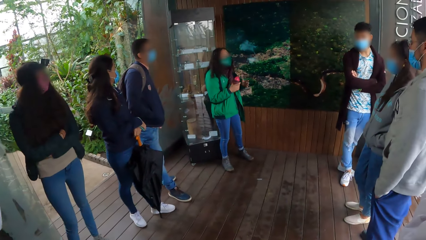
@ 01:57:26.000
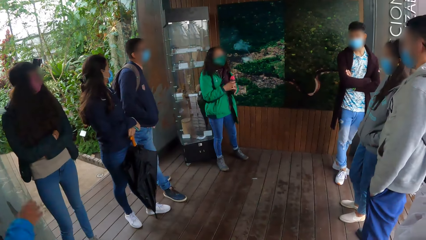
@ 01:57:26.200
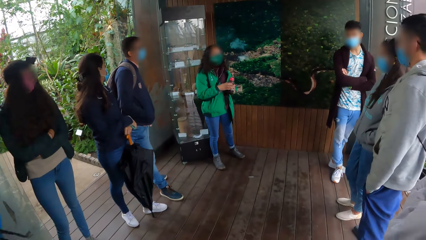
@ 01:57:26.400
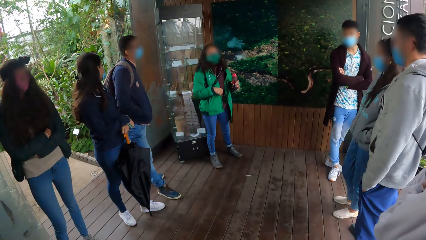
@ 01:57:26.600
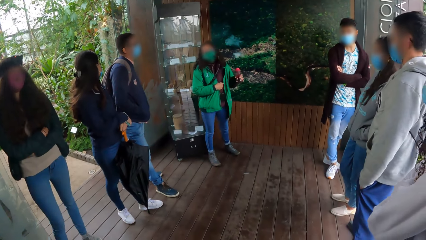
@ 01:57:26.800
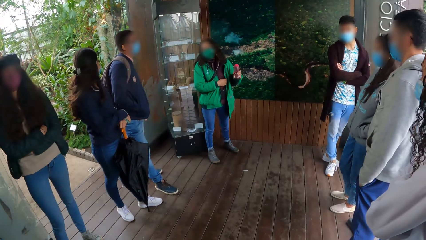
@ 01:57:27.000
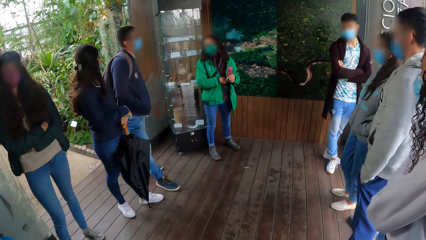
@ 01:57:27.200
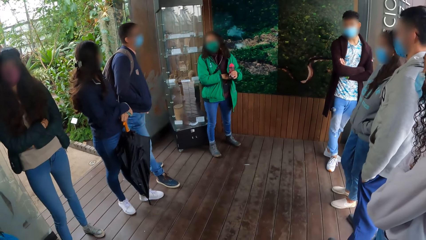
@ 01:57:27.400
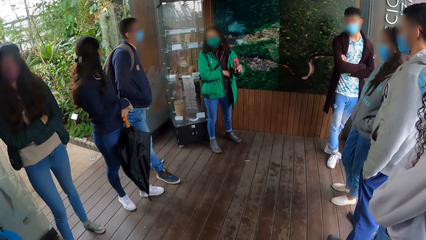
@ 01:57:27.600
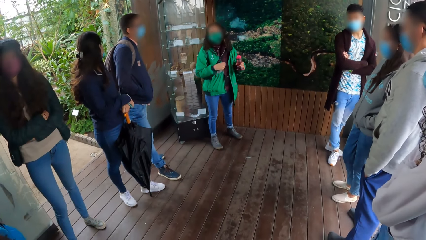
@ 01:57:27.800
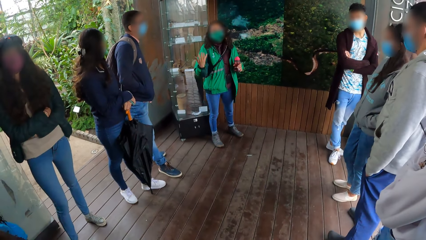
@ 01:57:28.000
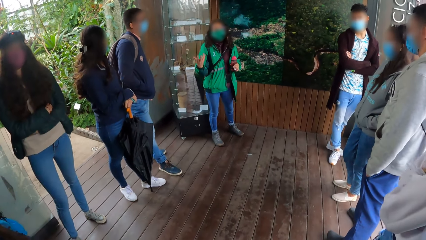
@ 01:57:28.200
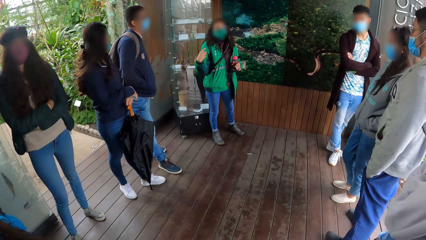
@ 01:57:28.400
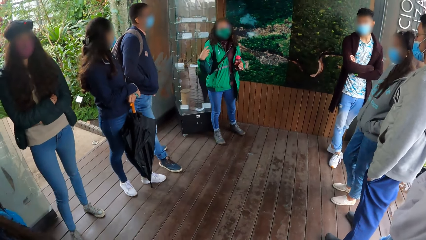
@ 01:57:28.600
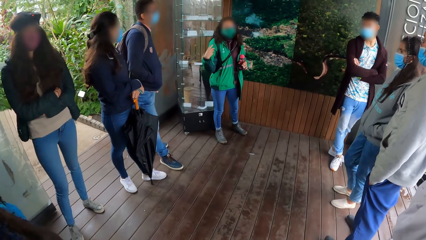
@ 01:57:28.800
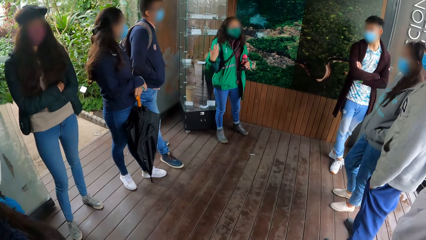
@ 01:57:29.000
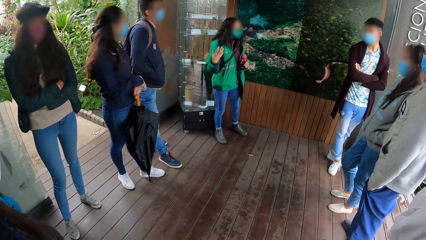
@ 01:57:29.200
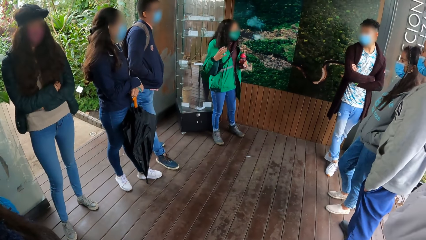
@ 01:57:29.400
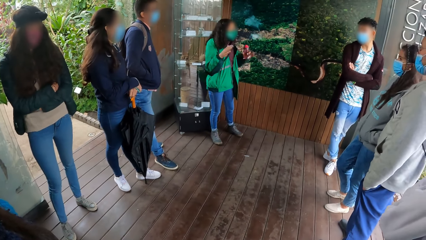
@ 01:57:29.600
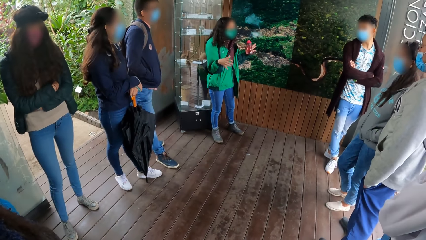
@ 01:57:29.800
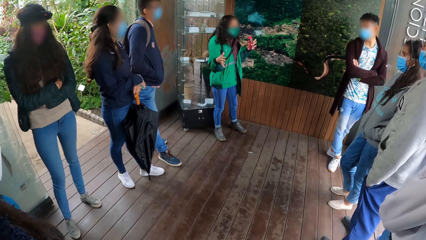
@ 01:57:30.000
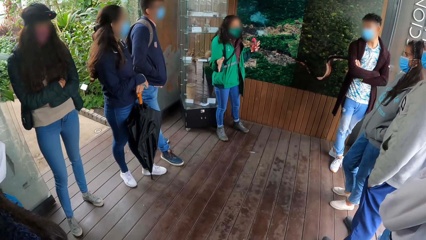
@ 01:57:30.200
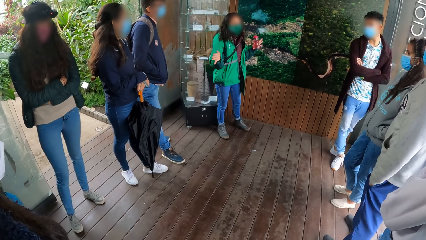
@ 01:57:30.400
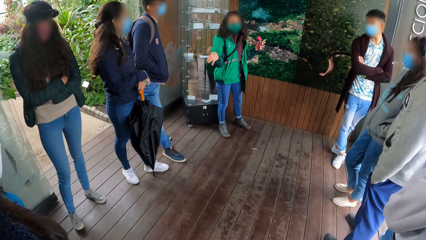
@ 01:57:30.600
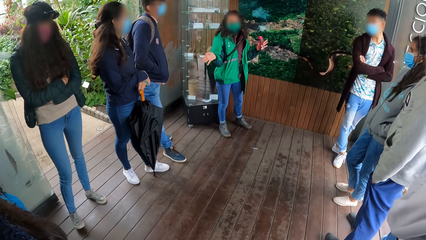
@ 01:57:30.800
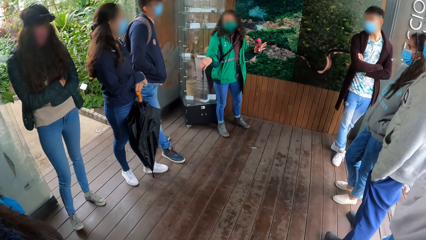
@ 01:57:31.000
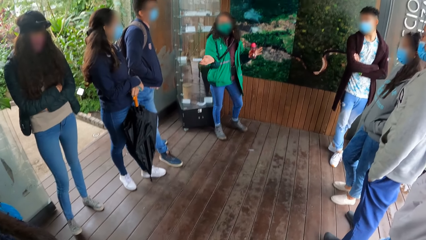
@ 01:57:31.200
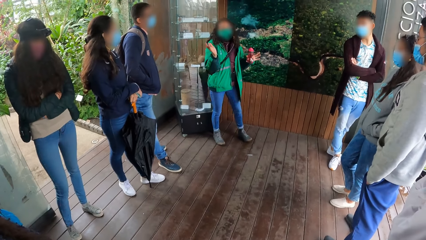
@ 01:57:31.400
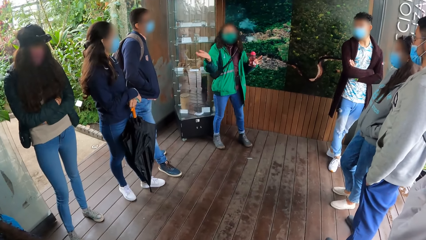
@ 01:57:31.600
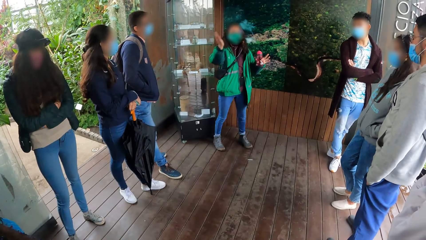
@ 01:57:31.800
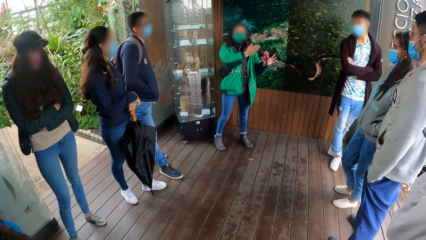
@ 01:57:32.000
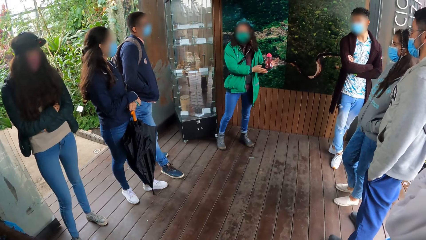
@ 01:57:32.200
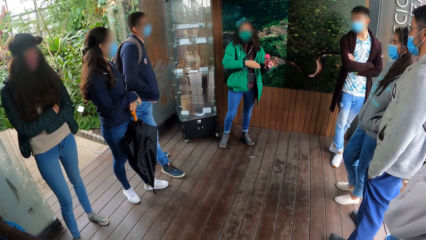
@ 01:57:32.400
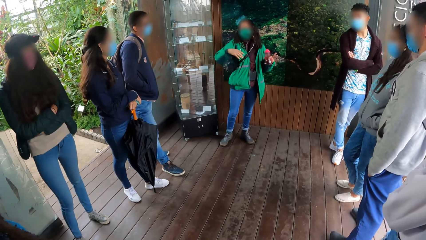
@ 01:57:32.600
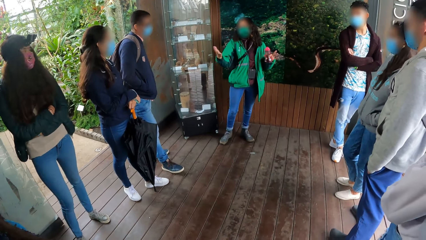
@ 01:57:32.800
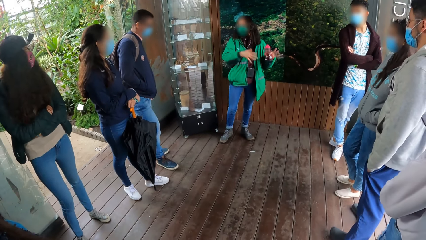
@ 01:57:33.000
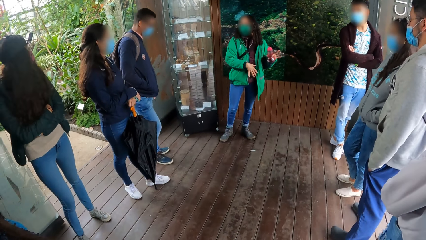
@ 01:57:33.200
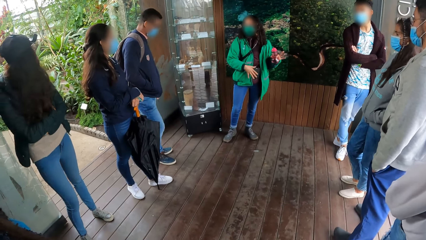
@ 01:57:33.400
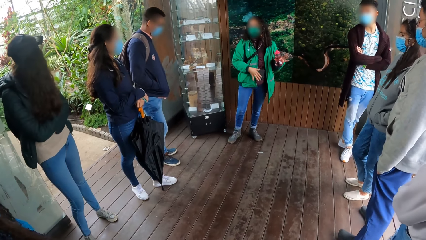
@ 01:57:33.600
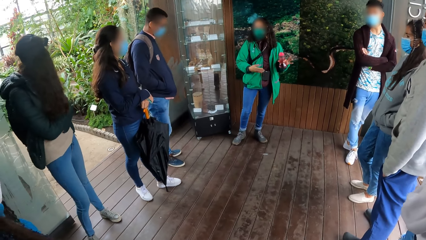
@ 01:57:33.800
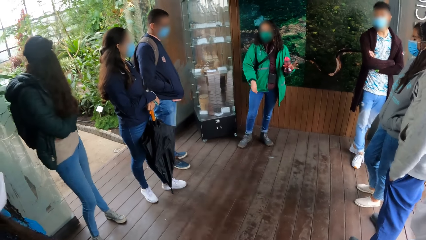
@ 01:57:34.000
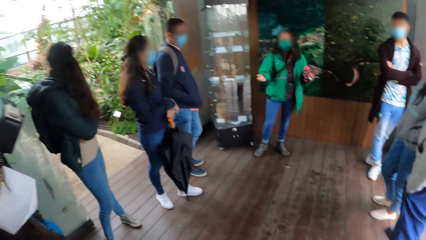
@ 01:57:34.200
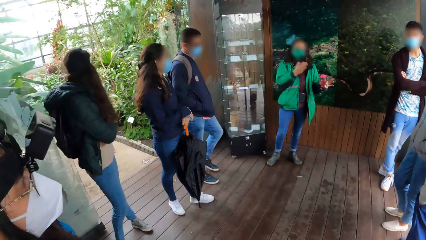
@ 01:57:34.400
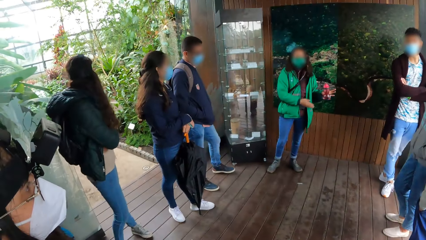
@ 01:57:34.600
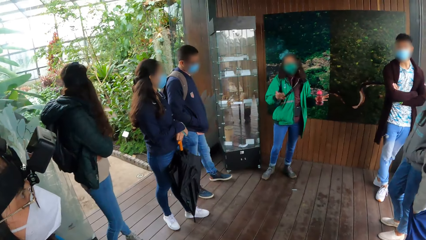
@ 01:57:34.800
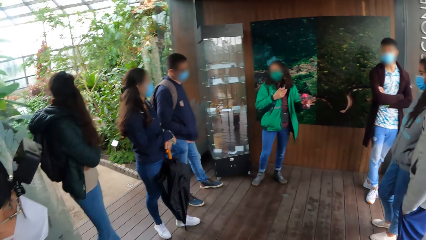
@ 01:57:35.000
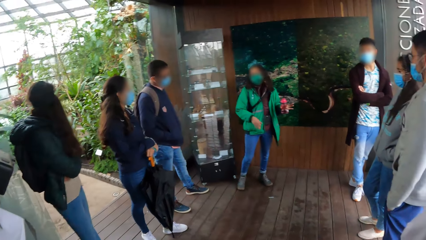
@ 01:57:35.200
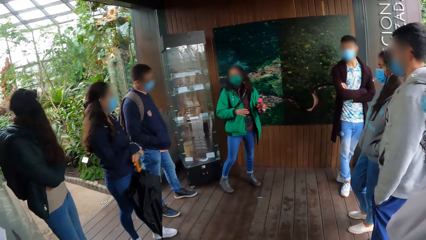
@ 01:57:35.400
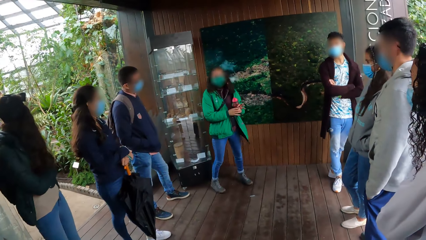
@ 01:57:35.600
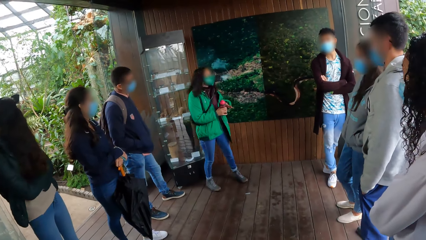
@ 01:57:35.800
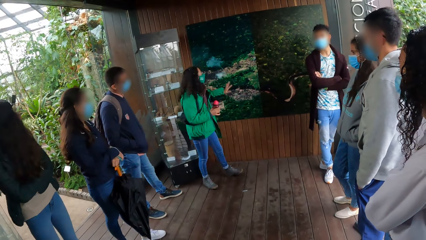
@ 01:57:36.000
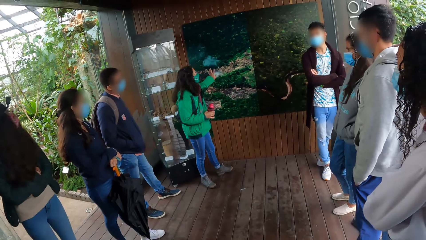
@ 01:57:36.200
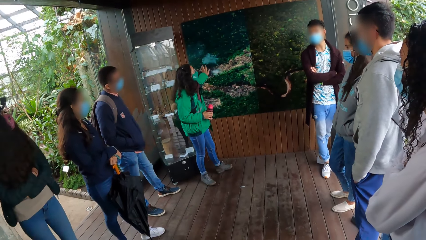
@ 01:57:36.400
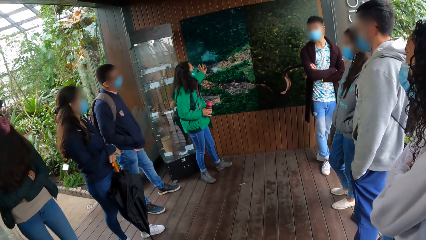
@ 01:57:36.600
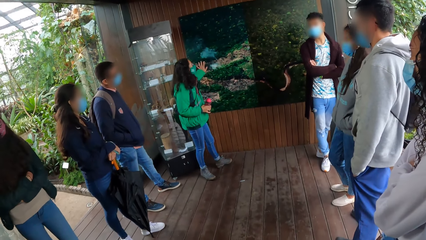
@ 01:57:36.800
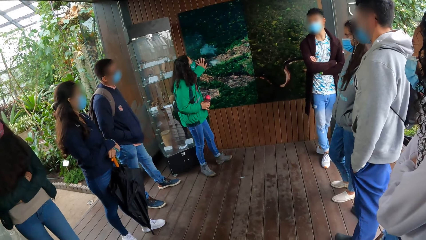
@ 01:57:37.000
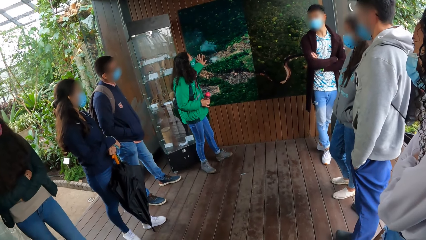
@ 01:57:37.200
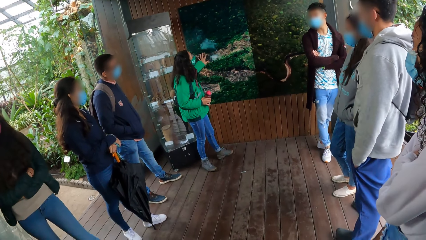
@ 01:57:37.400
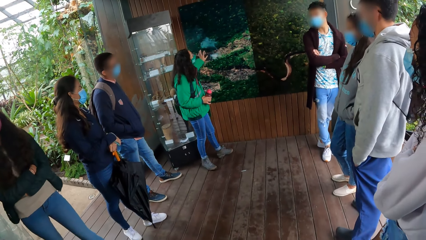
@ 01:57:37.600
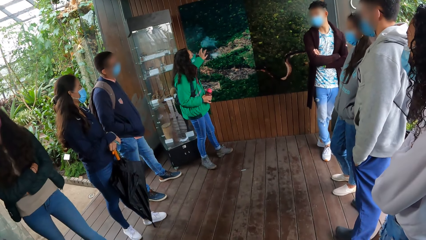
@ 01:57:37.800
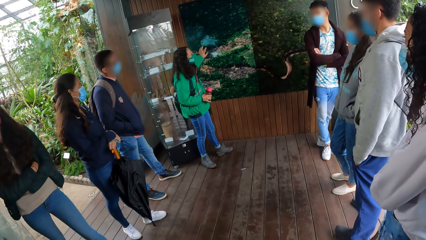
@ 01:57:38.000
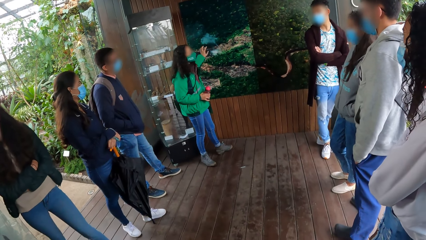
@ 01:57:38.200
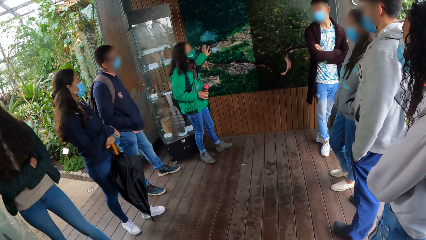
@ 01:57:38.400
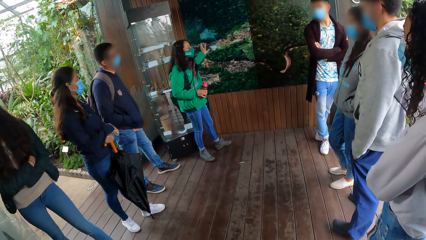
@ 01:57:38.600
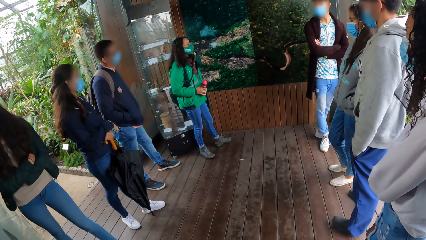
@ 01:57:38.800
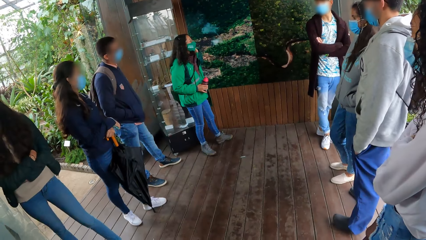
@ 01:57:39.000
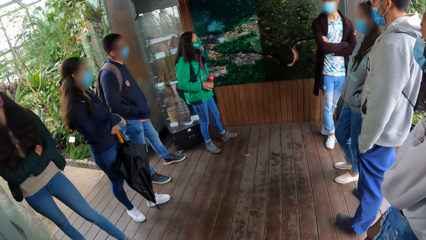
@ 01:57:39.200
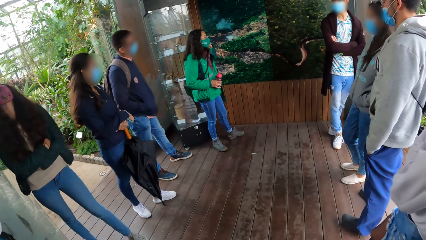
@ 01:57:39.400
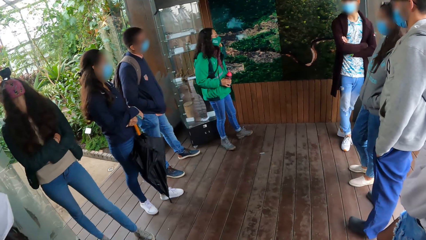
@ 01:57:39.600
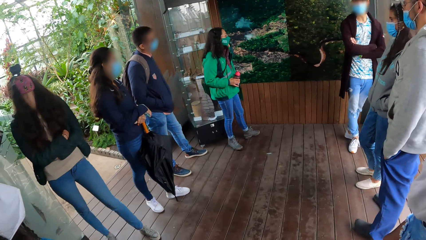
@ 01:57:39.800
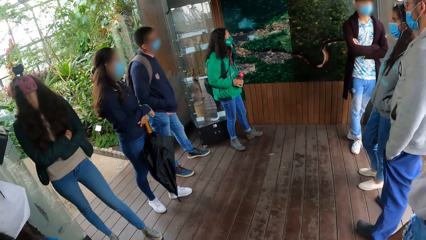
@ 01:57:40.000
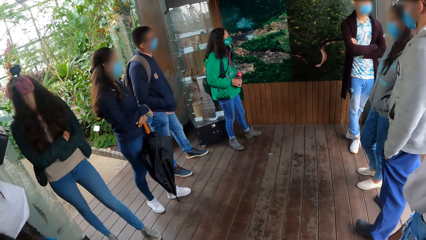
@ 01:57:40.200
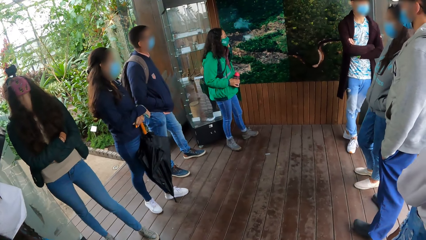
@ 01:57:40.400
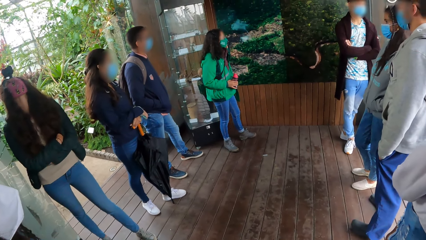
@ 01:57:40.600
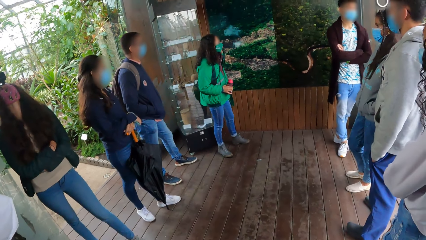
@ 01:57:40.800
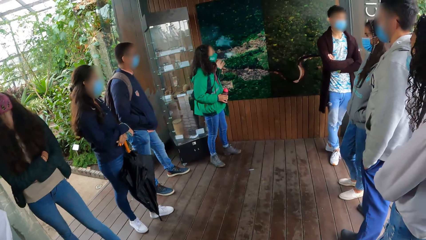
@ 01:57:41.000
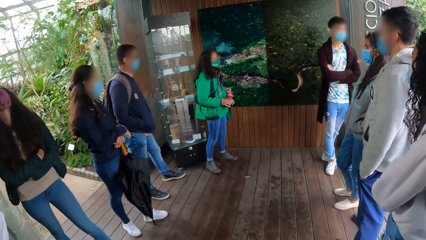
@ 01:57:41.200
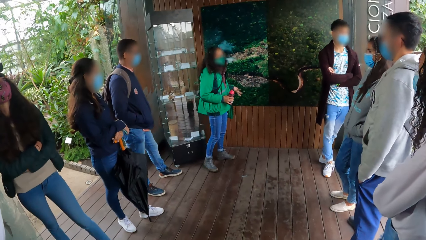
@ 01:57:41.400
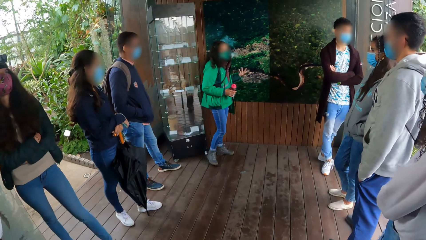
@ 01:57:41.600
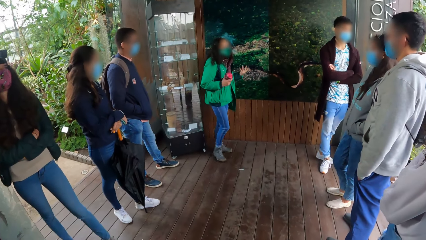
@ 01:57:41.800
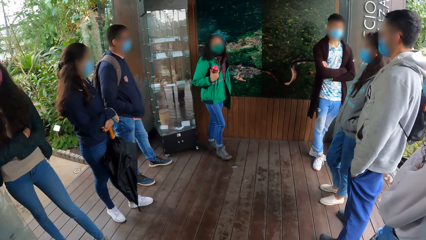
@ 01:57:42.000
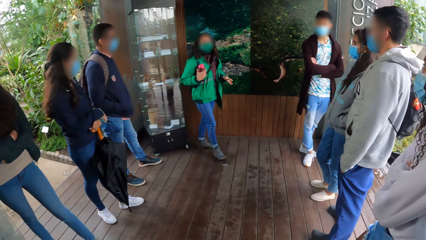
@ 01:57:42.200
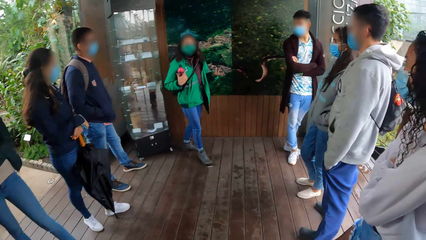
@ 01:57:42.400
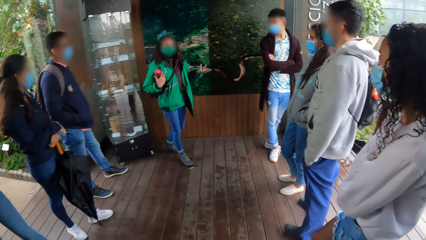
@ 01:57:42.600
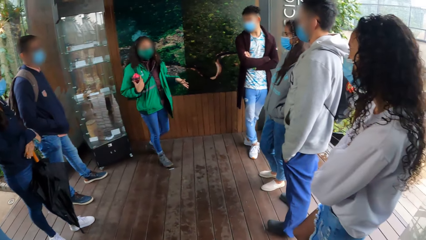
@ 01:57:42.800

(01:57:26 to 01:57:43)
The woman converses with the team. The woman passes the bottle from her right hand to her left hand. The woman touches her green jacket with her right hand. The camera wearer looks at the team. The woman passes the bottle from her left hand to her right hand. The camera wearer looks at the woman. The woman touches the poster on the wall with her left hand.
